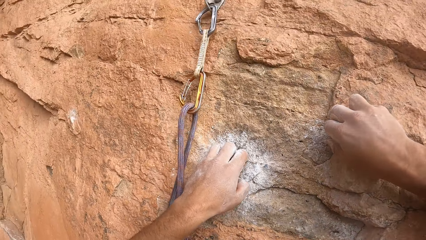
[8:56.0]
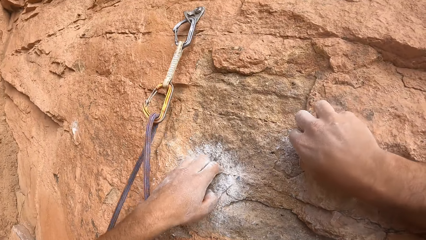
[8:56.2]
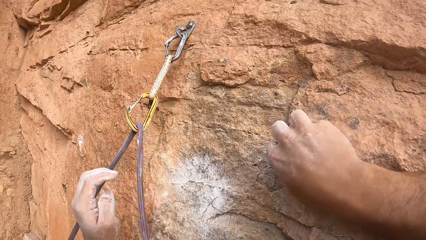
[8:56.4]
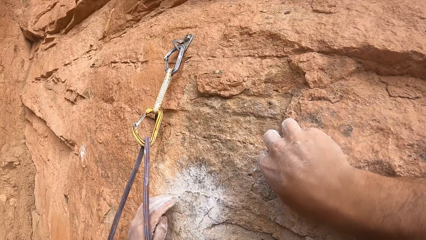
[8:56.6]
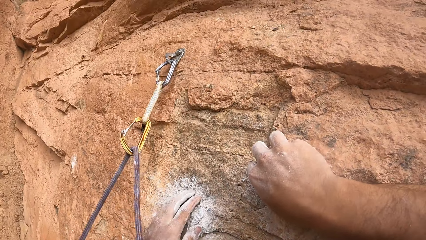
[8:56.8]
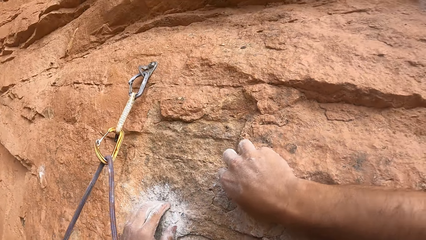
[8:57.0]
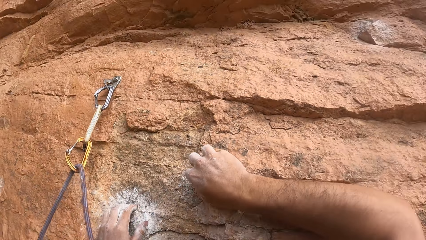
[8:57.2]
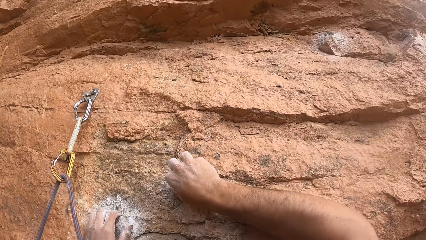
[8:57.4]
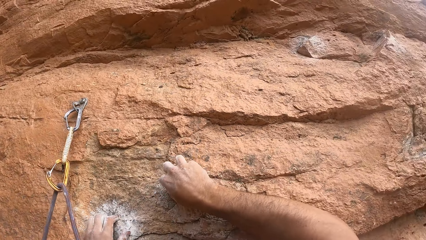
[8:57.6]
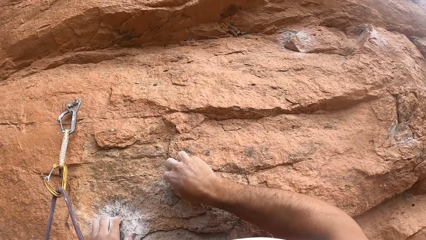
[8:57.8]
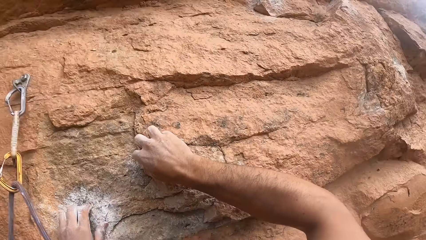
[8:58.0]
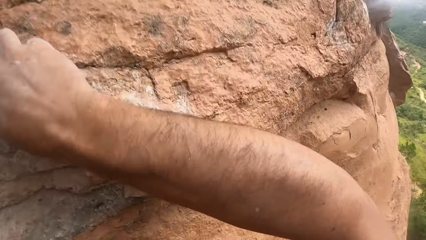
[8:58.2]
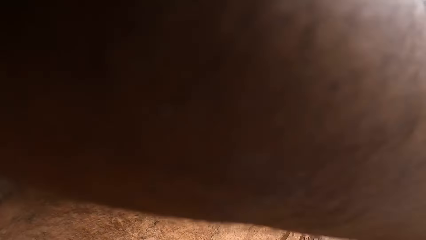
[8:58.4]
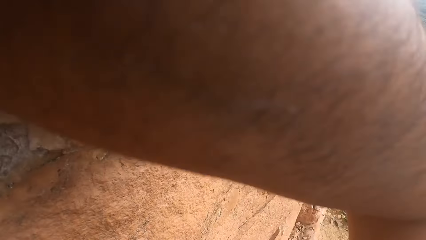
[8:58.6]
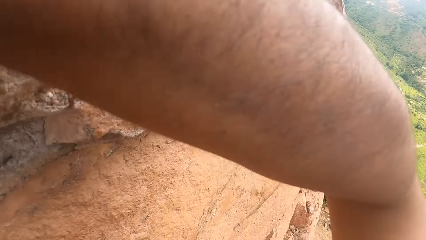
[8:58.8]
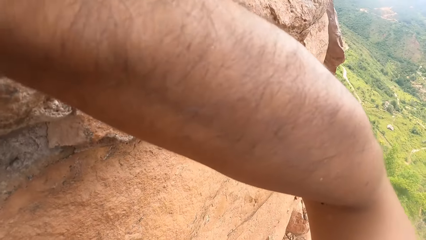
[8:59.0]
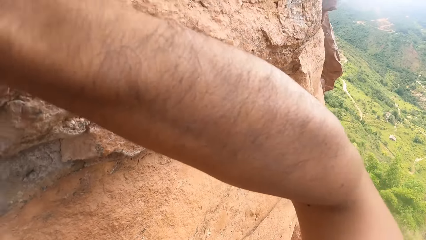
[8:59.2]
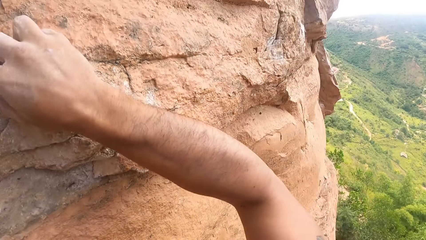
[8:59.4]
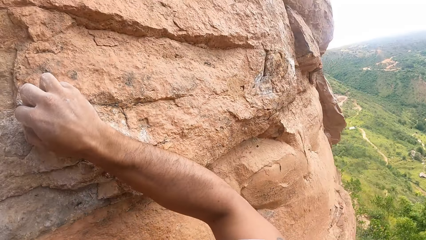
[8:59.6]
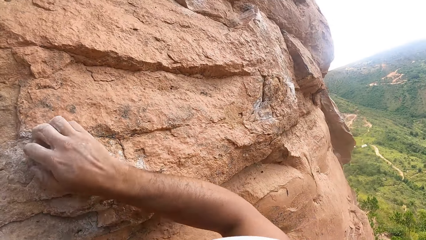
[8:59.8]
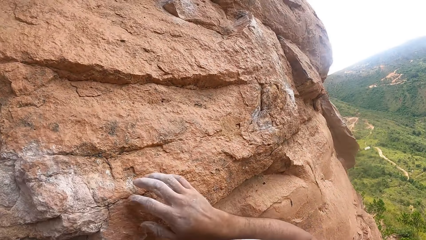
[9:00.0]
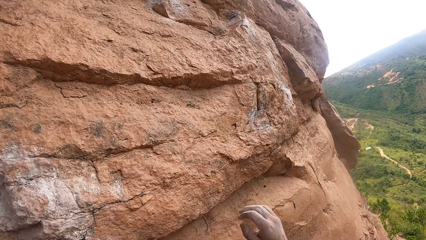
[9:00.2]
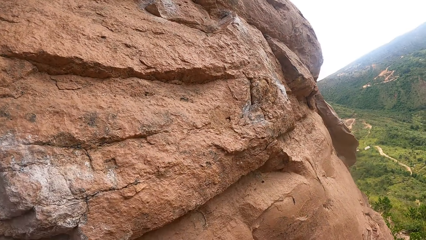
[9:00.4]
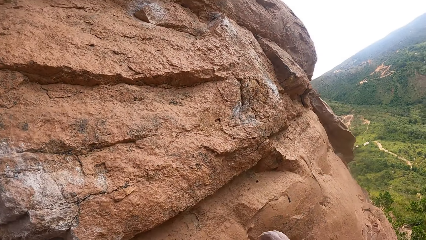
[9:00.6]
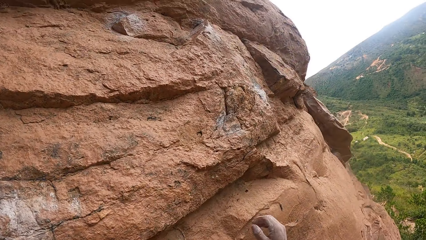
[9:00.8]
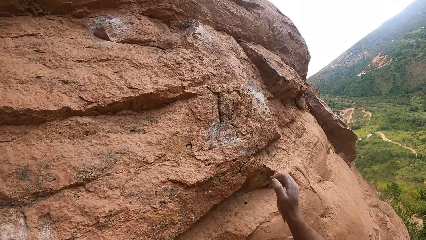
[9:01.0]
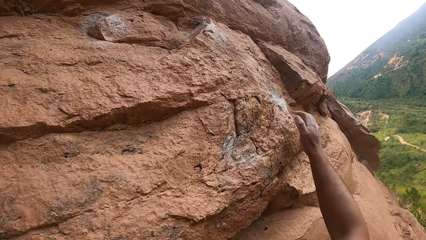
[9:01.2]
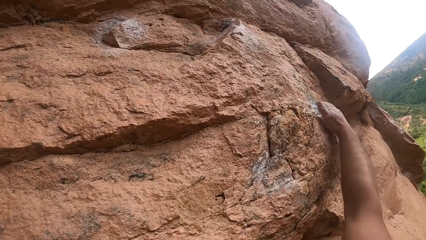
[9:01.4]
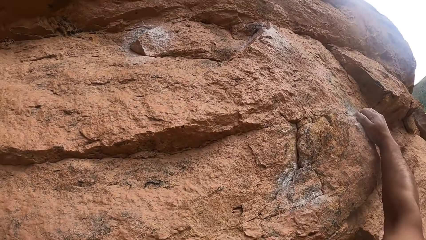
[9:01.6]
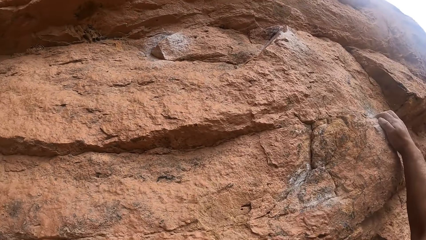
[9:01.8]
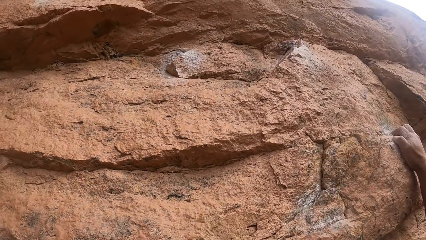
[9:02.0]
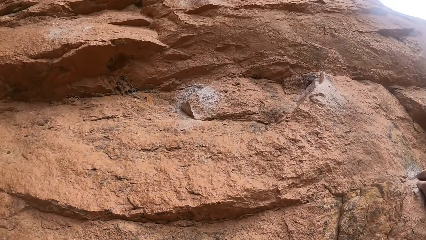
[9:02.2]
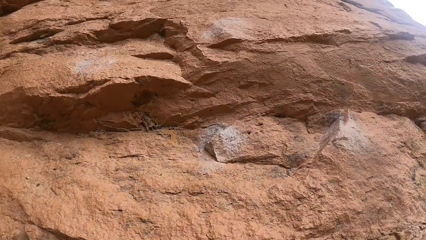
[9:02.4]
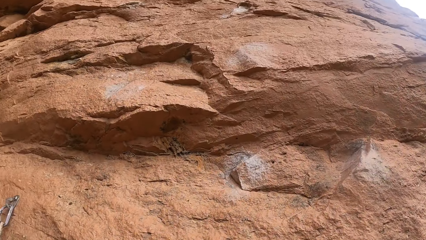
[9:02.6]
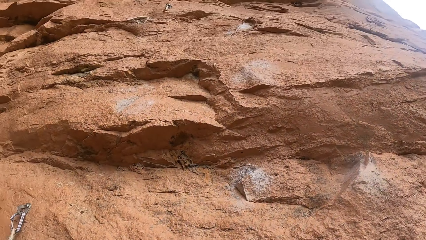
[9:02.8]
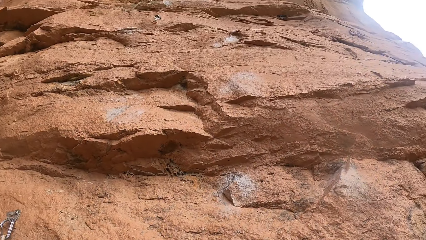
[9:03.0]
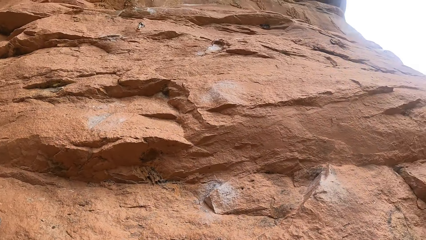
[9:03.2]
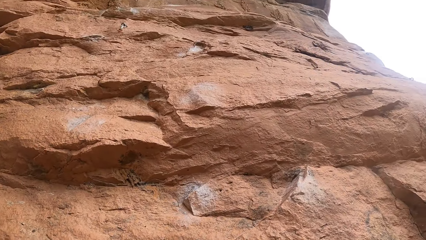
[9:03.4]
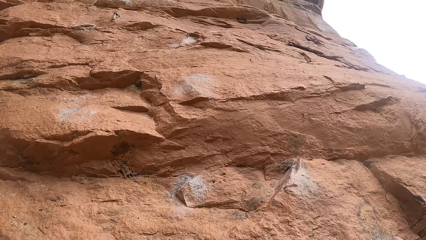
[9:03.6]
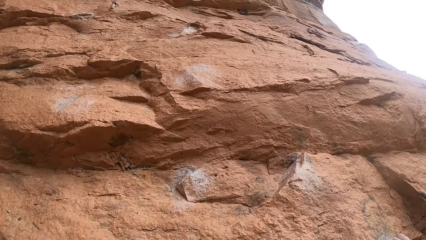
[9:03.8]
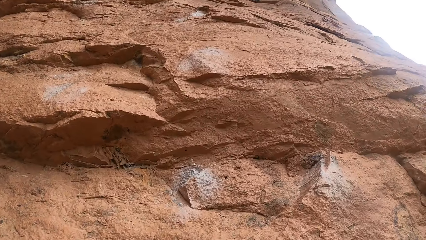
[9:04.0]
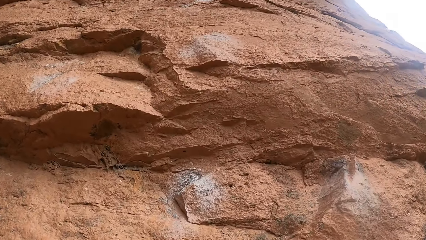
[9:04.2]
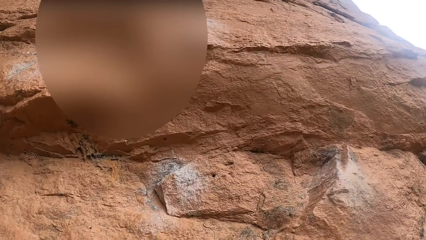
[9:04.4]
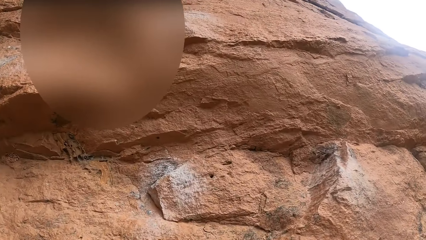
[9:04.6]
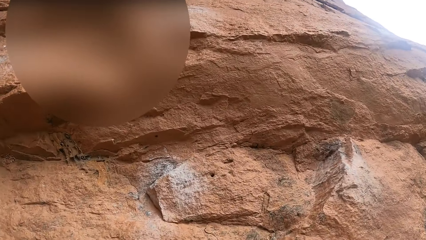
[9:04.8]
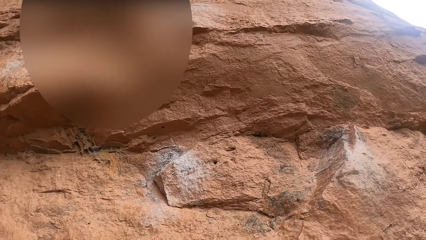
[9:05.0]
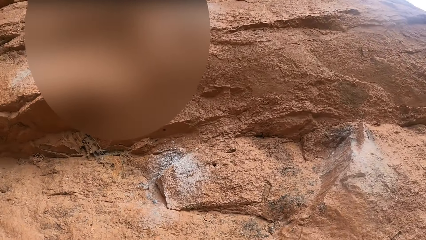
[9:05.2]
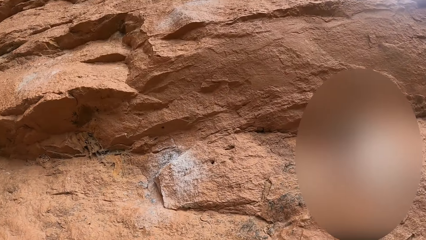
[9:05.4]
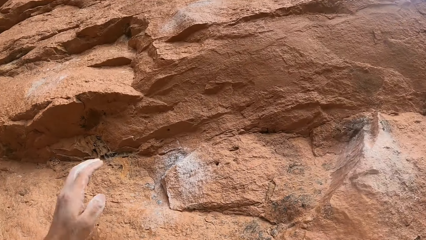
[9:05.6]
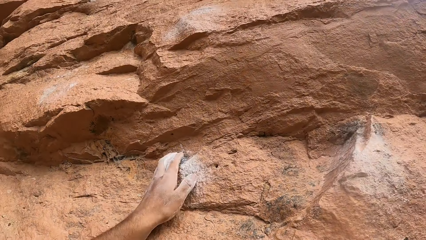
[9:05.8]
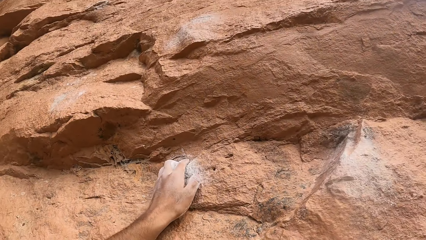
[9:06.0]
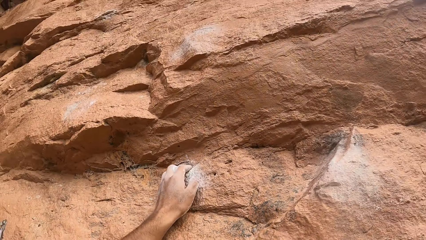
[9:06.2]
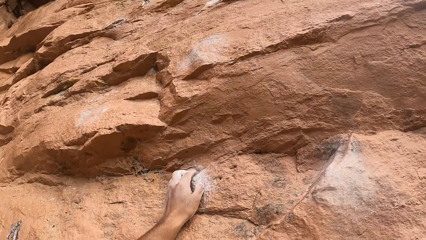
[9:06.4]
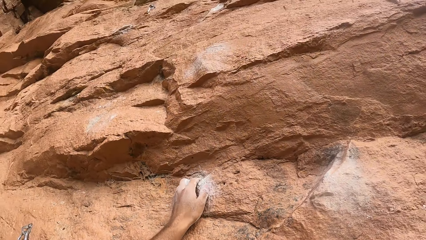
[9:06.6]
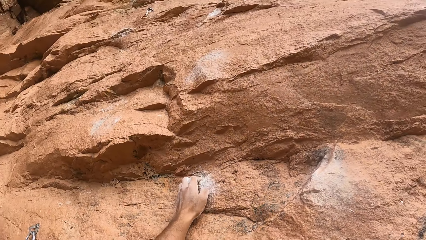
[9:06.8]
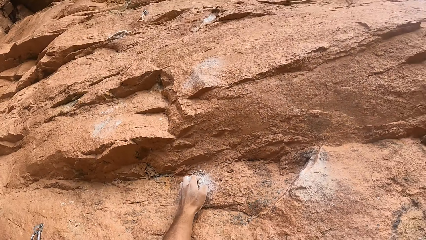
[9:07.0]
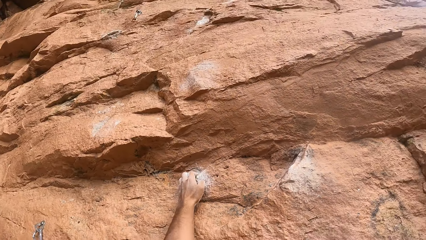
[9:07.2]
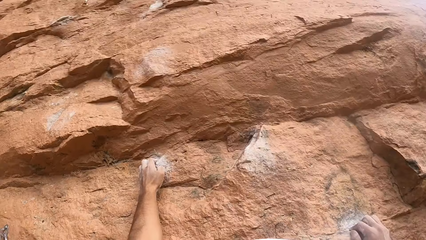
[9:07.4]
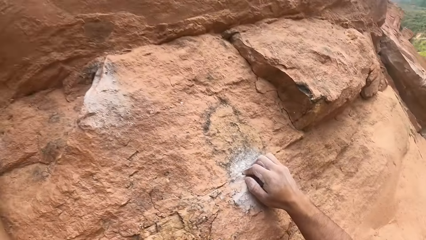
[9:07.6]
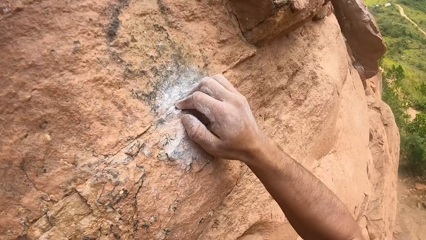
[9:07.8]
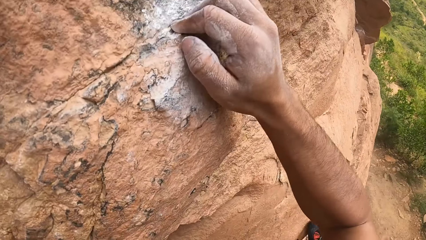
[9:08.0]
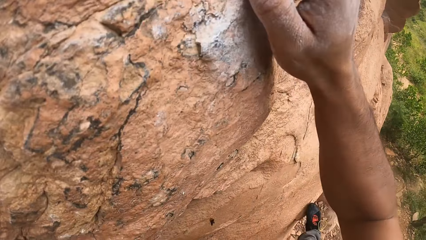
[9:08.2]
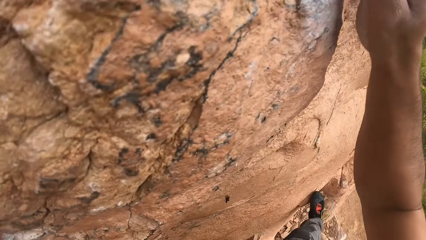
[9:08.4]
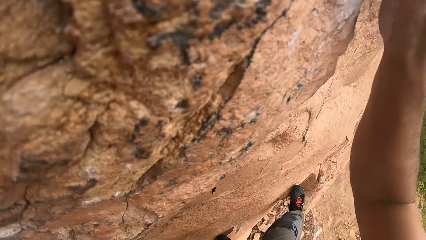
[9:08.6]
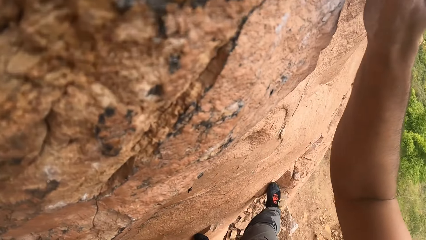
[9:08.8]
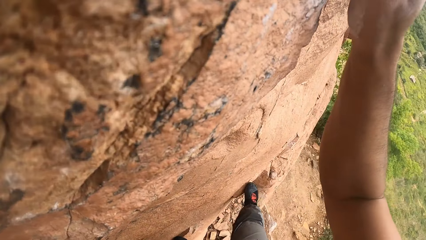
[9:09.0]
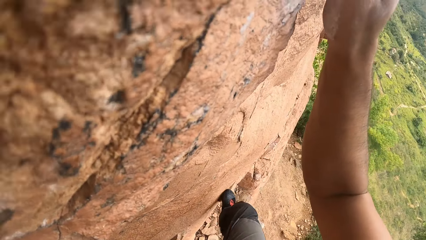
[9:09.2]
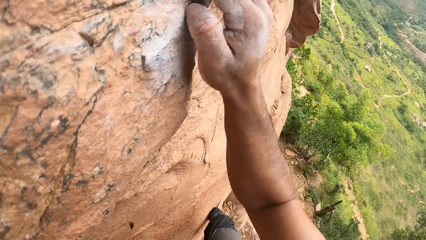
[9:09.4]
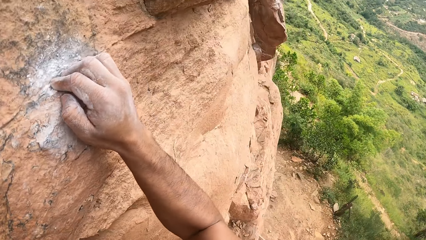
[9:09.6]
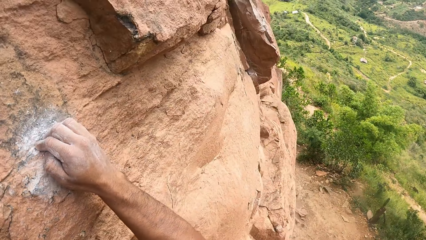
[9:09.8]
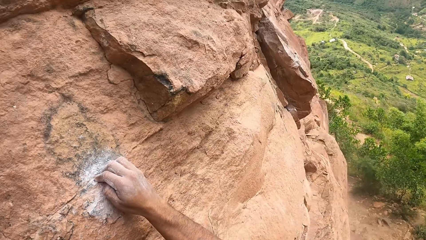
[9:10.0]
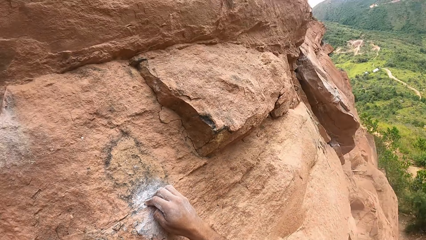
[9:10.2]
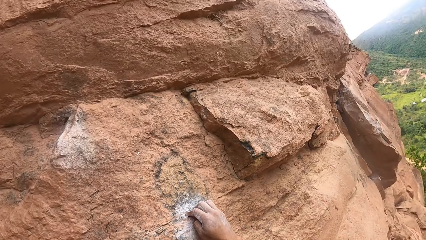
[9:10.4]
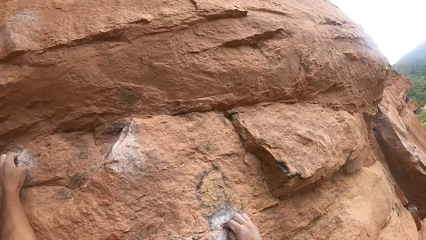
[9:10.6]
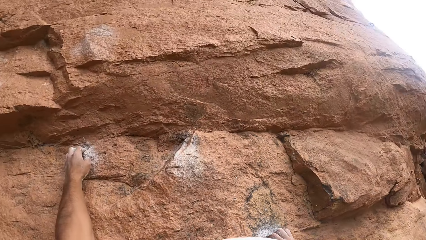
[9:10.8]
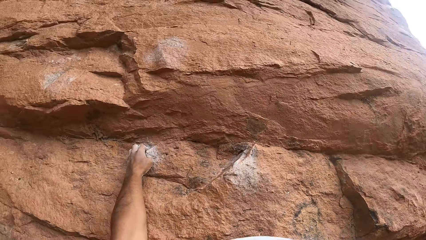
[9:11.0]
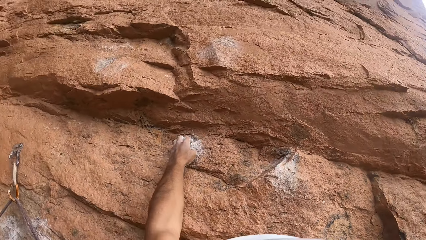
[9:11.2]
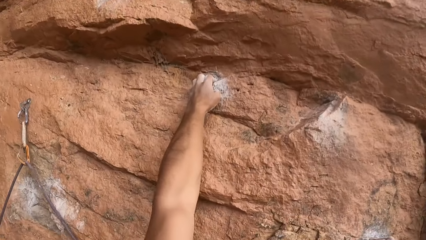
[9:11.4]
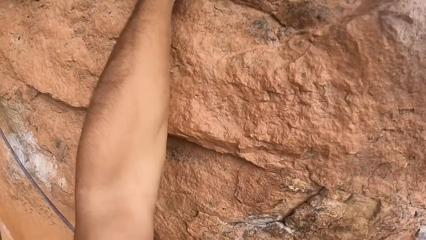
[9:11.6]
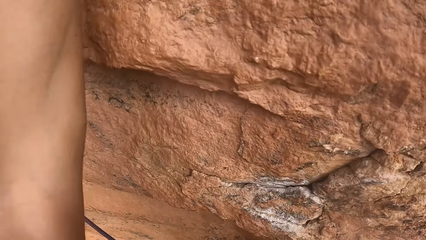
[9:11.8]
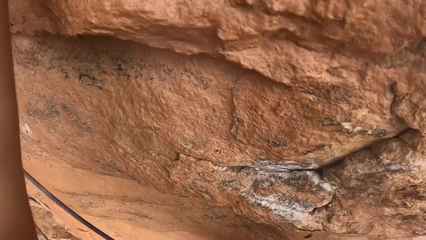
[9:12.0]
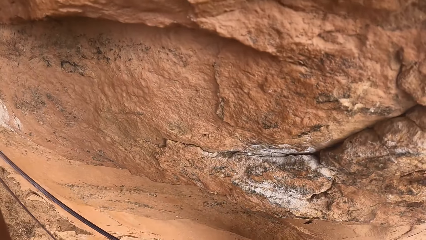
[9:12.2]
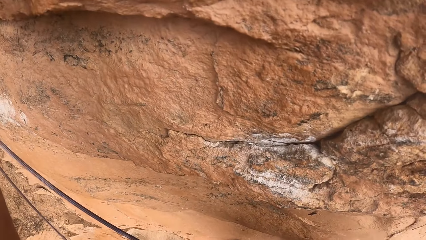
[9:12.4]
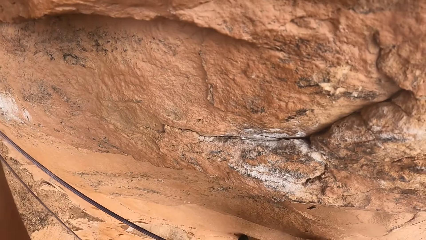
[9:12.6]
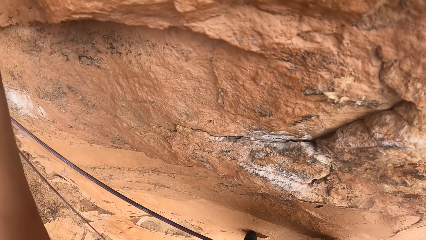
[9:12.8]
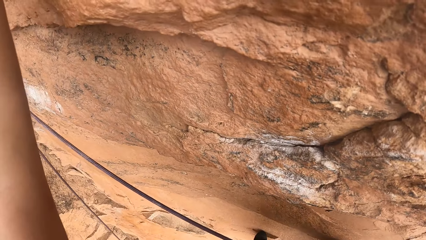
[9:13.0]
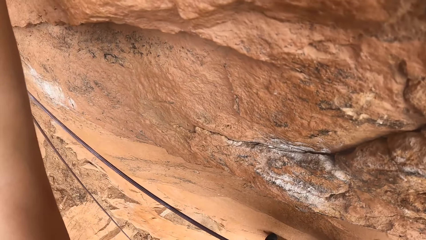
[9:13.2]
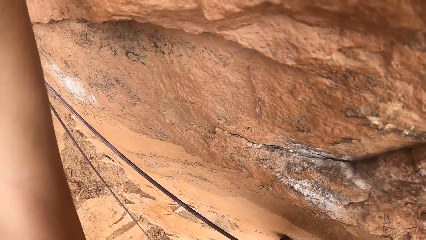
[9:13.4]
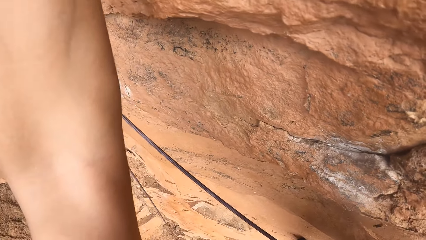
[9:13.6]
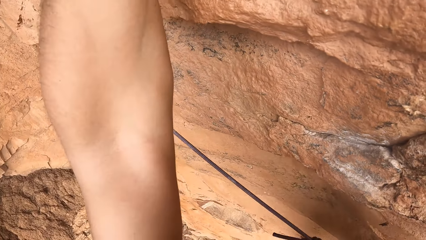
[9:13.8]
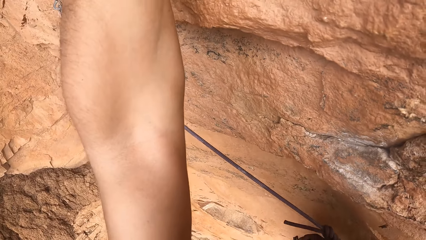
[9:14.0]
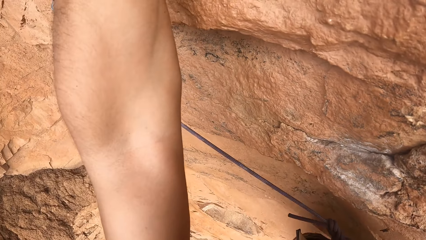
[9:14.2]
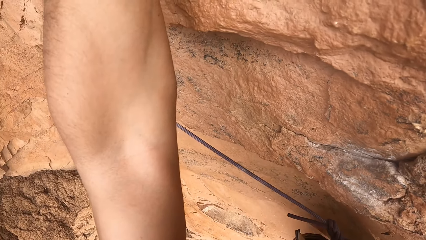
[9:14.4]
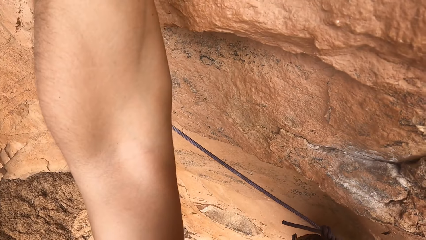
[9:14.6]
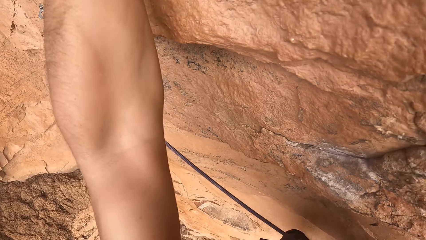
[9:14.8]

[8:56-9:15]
The camera wearer passes his left hand through a rope. He looks around a rock. He grasps the rock with the right hand. He looks up the rock. He grasps the rock with the left hand. He looks down the rock. He looks up the rock. He looks down the rock.
